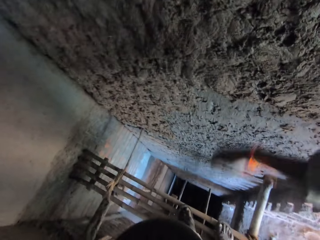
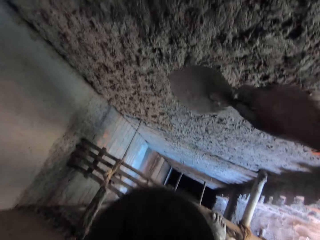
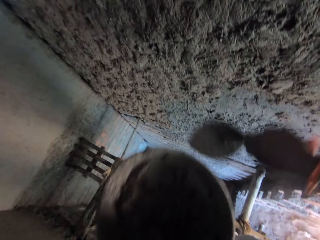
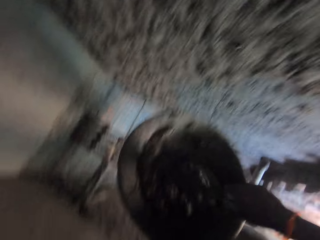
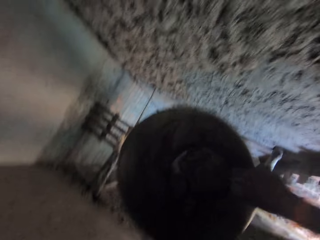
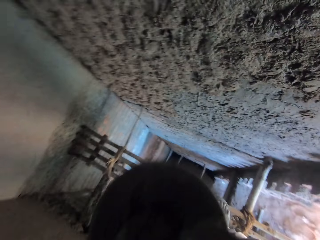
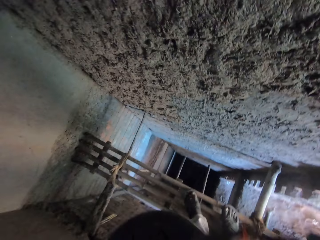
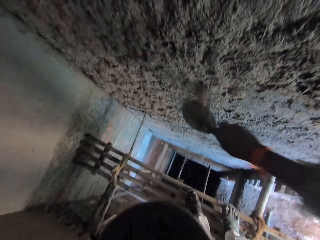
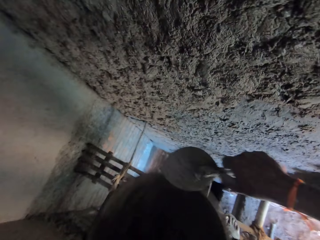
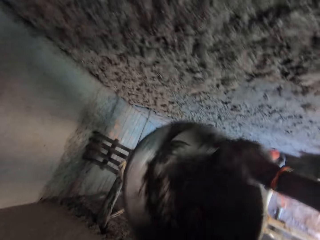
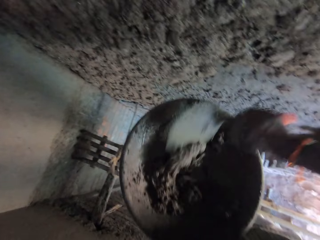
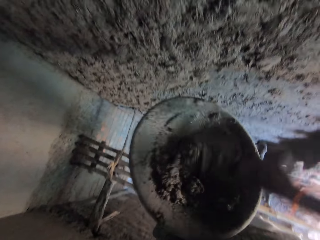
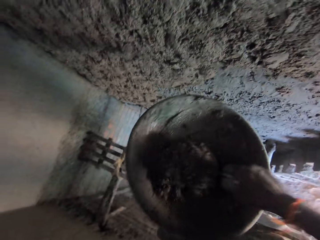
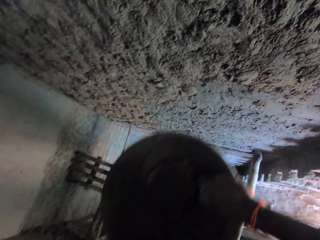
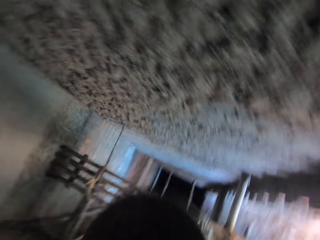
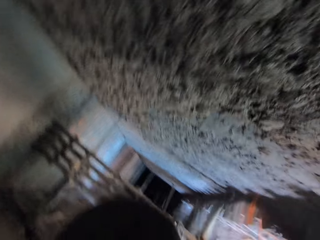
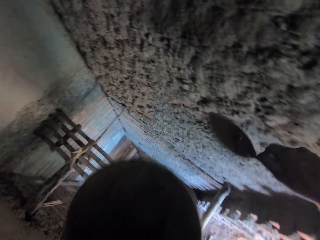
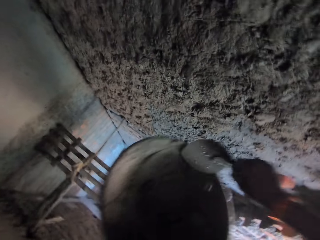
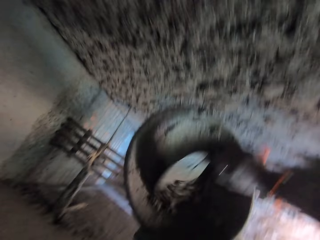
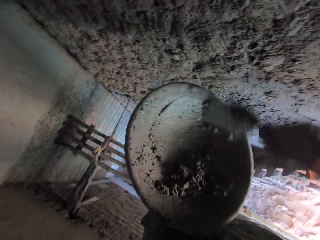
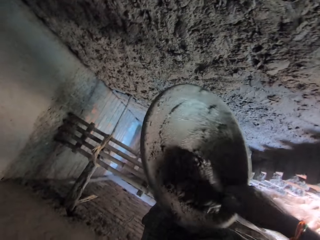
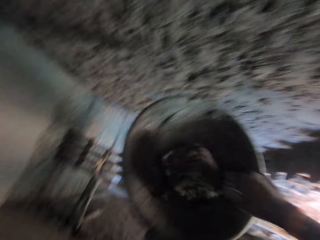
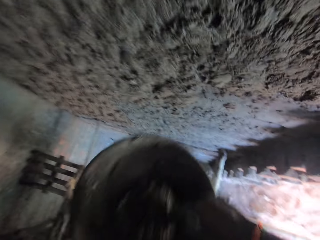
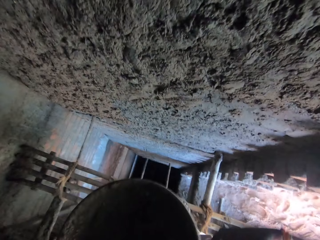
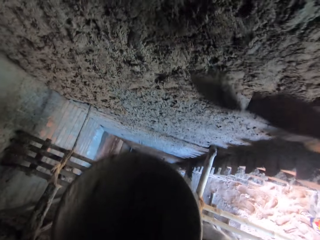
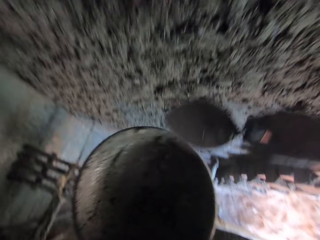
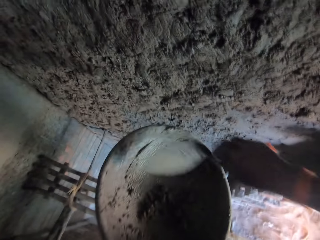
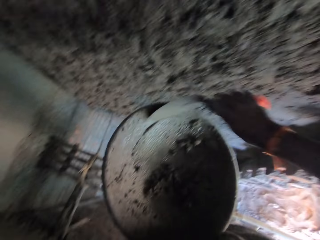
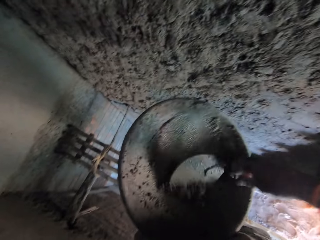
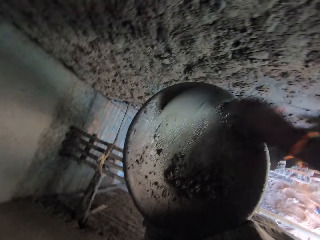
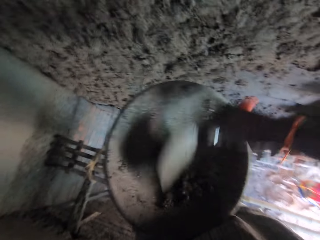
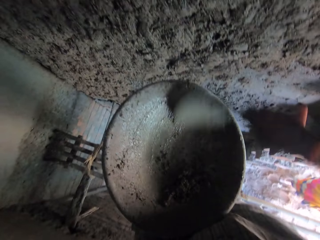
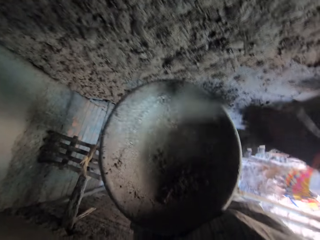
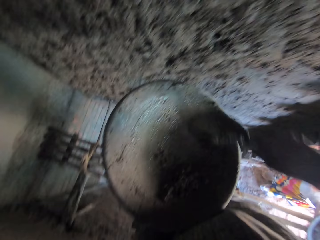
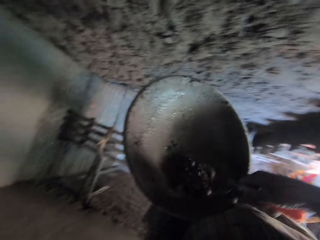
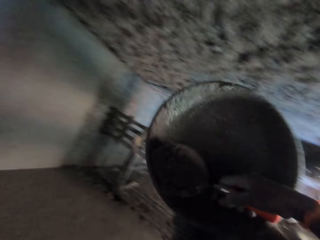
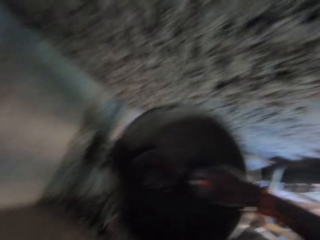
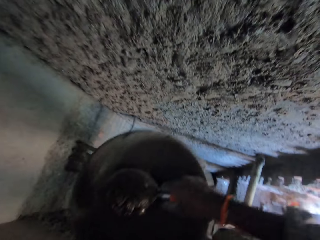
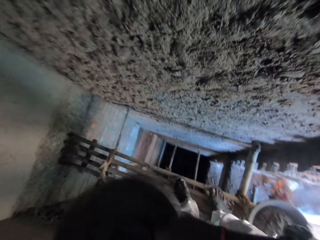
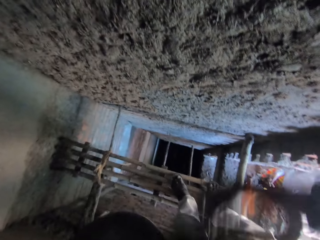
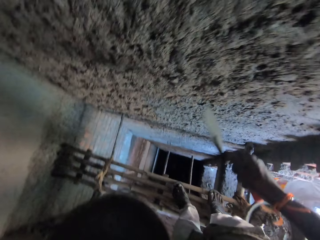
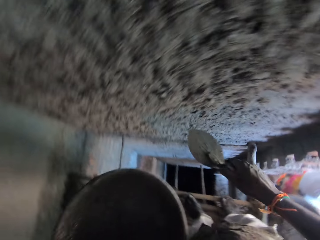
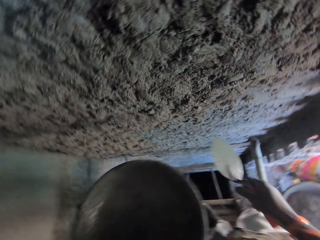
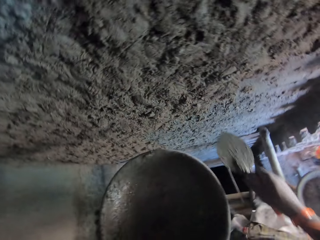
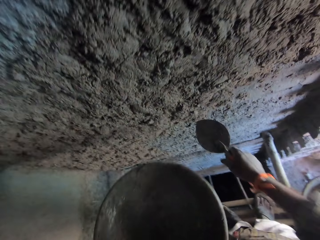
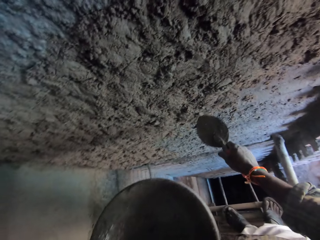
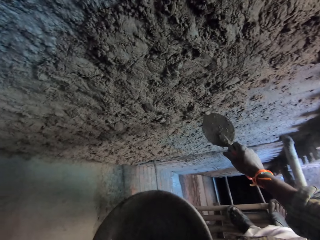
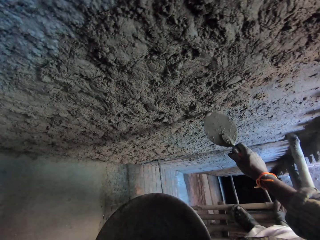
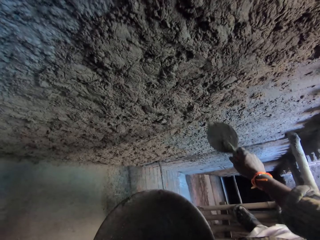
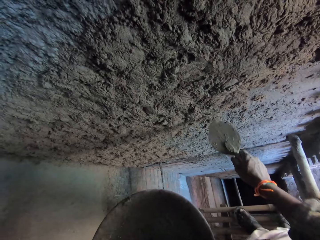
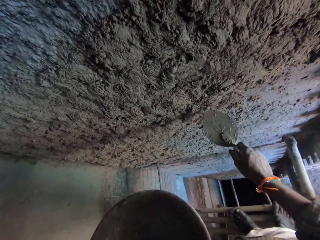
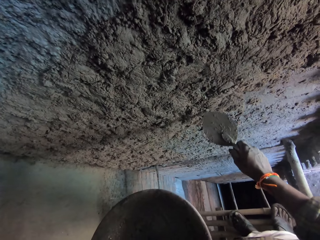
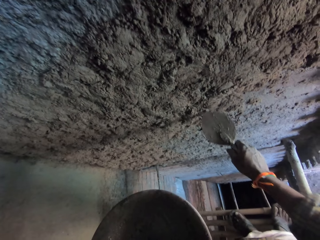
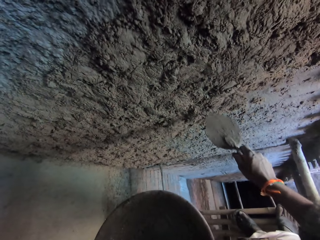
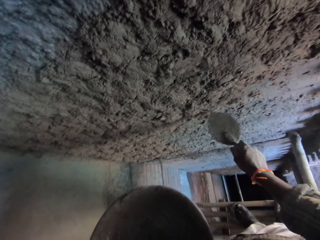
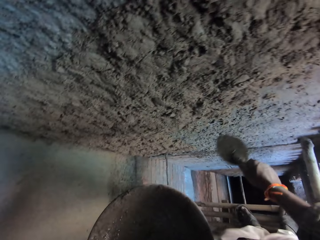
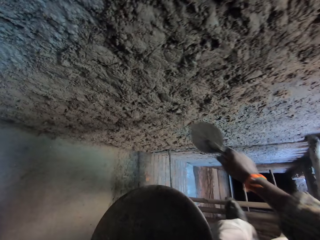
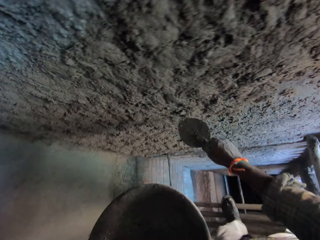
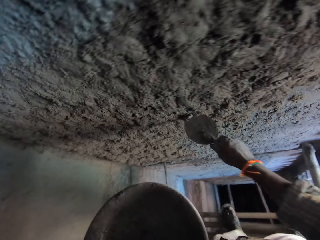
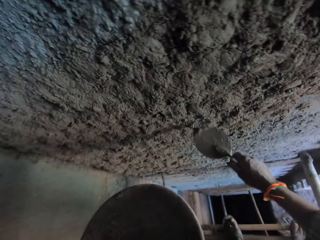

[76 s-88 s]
The camera wearer plasters the mortar on the wall with the hand trowel in his right hand. He takes mortar from the head pan with the hand trowel in his right hand. He plasters the mortar on the wall with the hand trowel in his right hand. He takes mortar from the head pan with the hand trowel in his right hand. He plasters the mortar on the wall with the hand trowel in his right hand. He takes mortar from the head pan with the hand trowel in his right hand. He plasters the mortar on the wall with the hand trowel in his right hand. He takes mortar from the head pan with the hand trowel in his right hand. He plasters the mortar on the wall with the hand trowel in his right hand. He removes mortar from the wall with the hand trowel in his right hand.

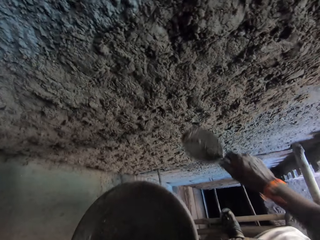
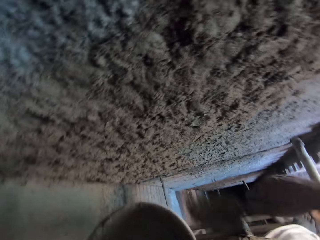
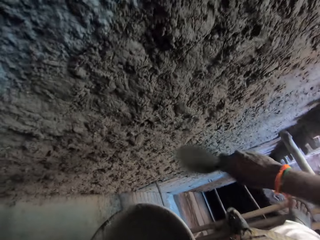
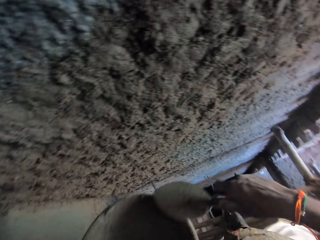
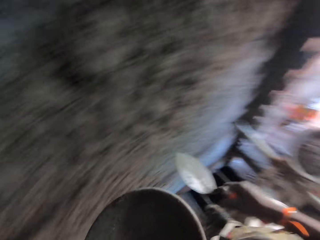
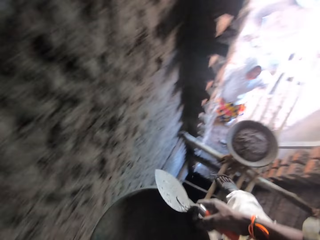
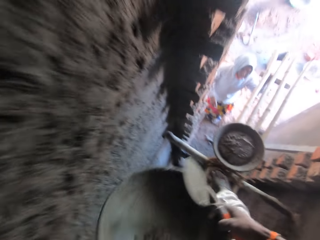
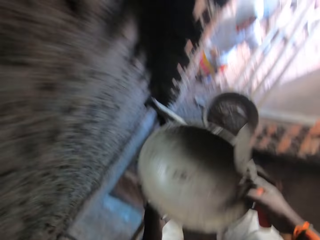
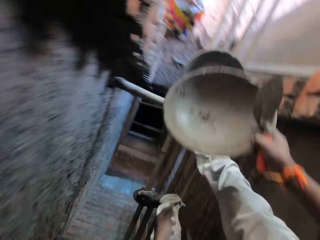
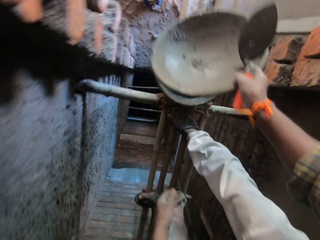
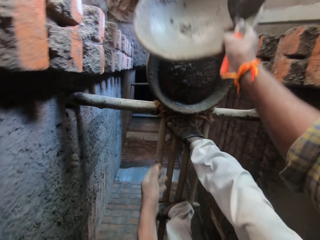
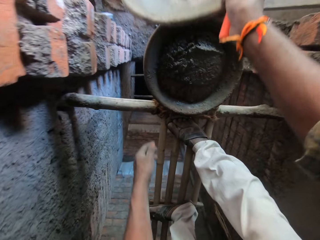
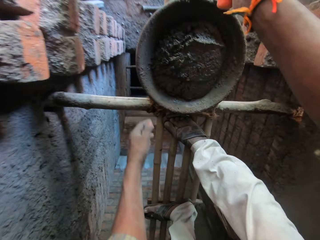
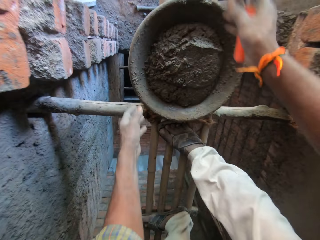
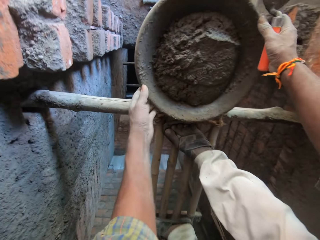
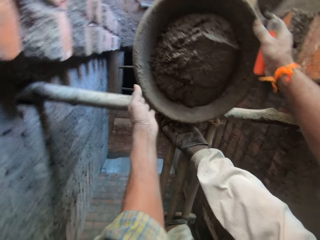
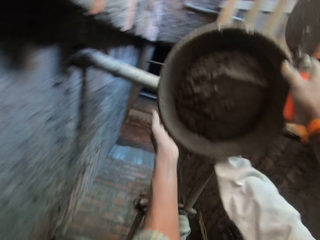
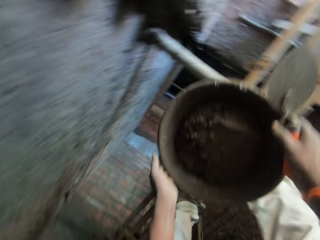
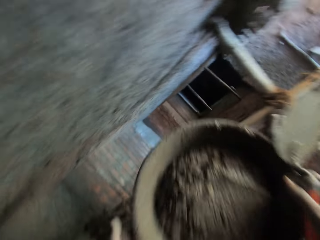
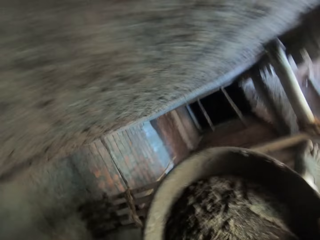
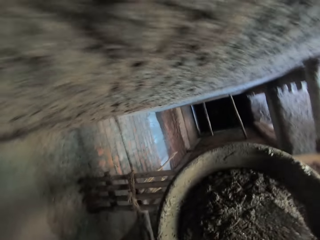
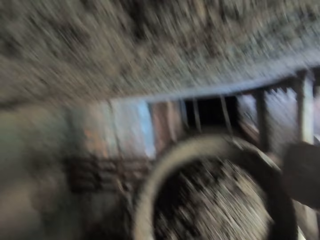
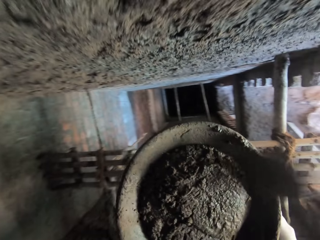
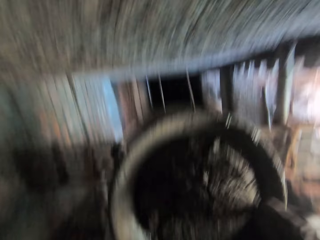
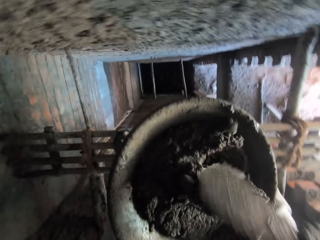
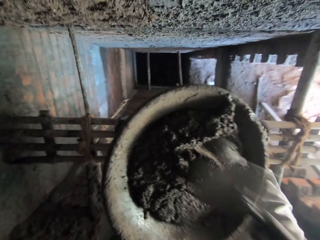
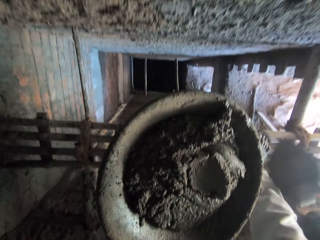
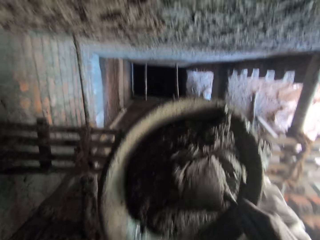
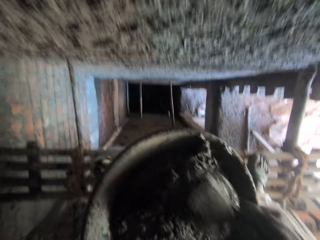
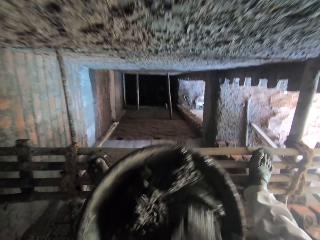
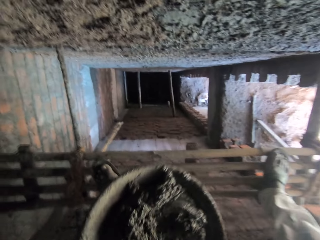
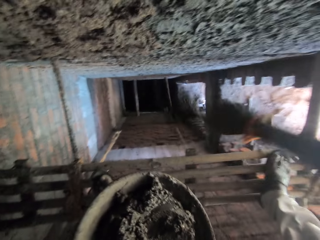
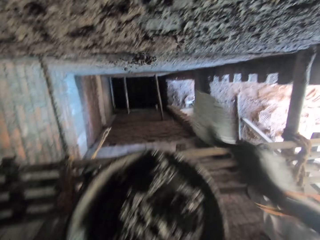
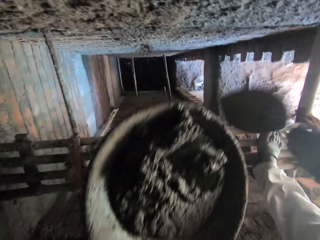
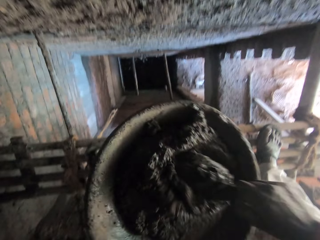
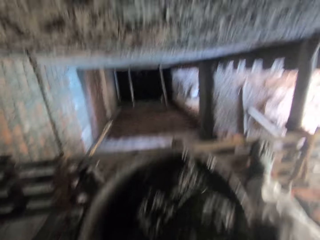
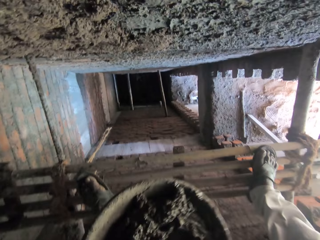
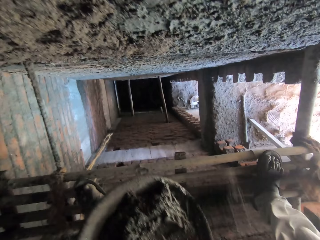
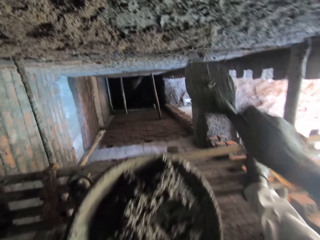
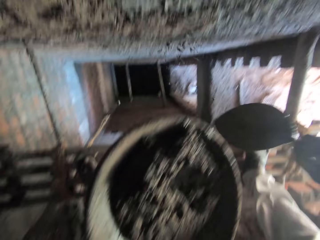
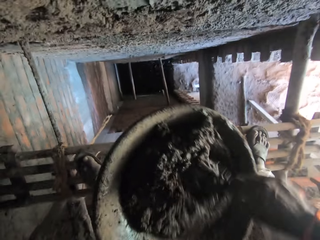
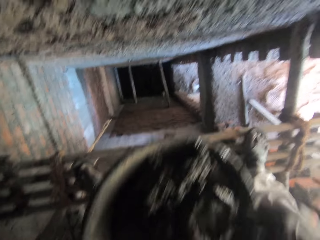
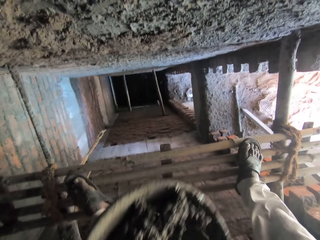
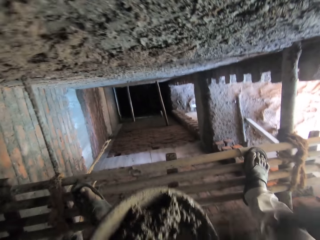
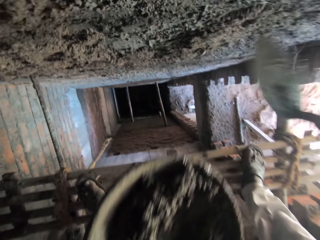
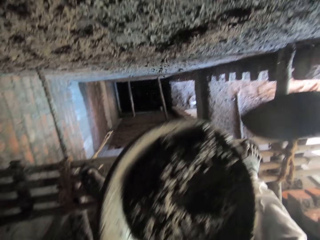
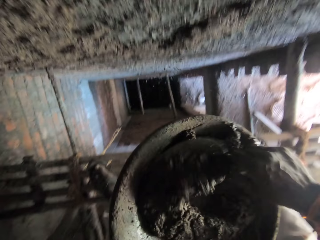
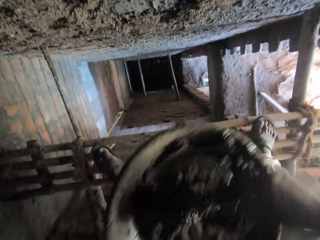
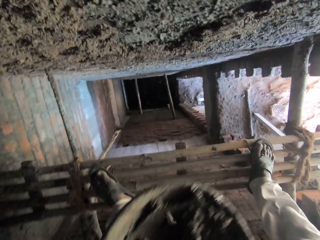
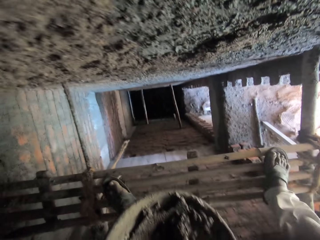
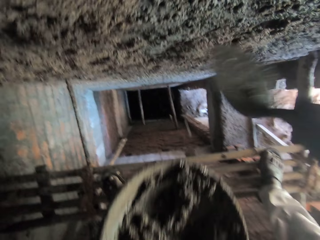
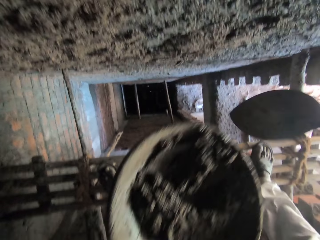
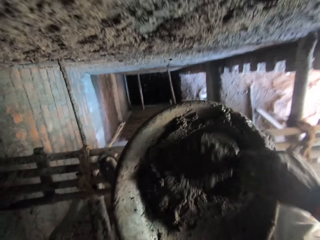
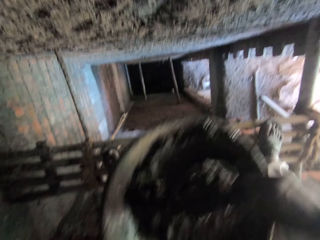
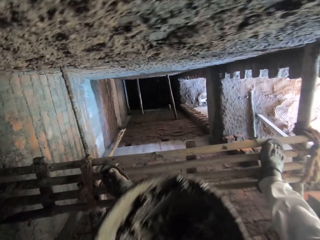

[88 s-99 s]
The camera wearer passes the head pan or cement mixture basin to his right hand with his left hand. He passes the head pan to a woman with his right hand. He picks the cement mixture basin from the wood railing. He carries the head pan of mortar from the scaffold with both hands. He throws the cement mixture against the wall with a brick trowel. He mixes the mortar in the head pan with the hand trowel in his right hand. He takes mortar from the head pan with the hand trowel in his right hand. He plasters the mortar on the wall with the hand trowel in his right hand. He takes mortar from the head pan with the hand trowel in his right hand. He plasters the mortar on the wall with the hand trowel in his right hand. He takes mortar from the head pan with the hand trowel in his right hand. He plasters the mortar on the wall with the hand trowel in his right hand. He takes mortar from the head pan with the hand trowel in his right hand. He plasters the mortar on the wall with the hand trowel in his right hand. He takes mortar from the head pan with the hand trowel in his right hand.
